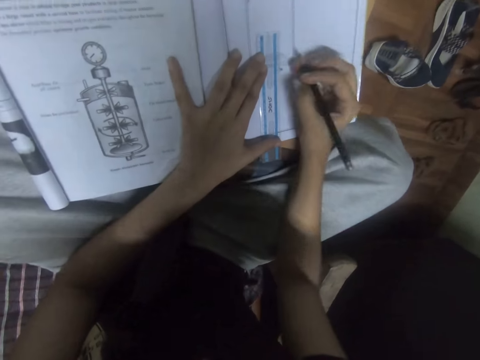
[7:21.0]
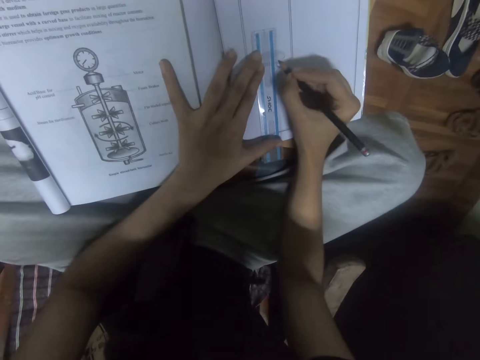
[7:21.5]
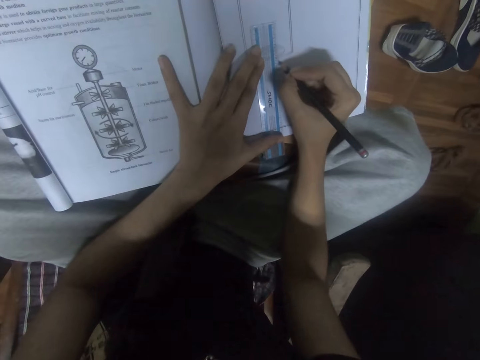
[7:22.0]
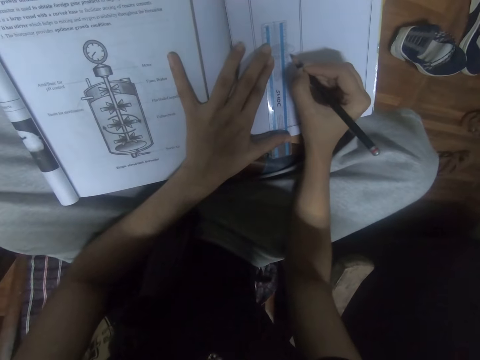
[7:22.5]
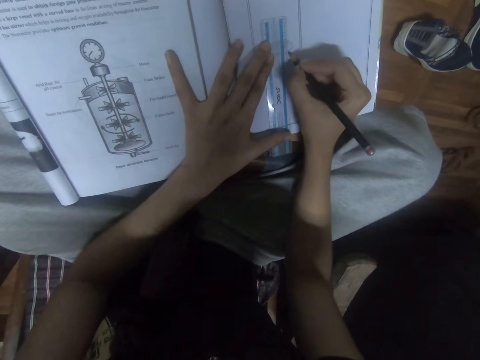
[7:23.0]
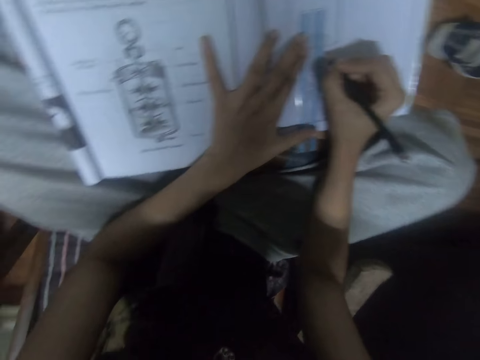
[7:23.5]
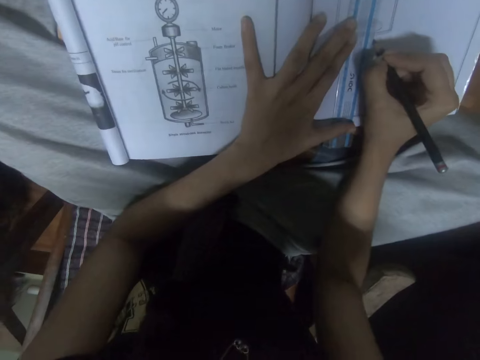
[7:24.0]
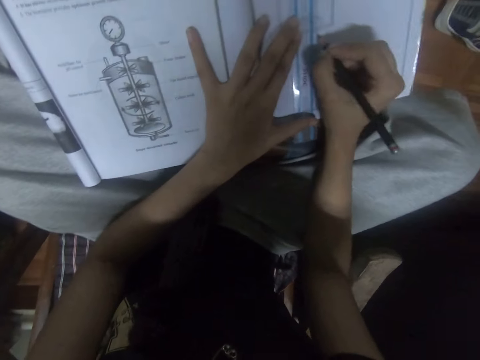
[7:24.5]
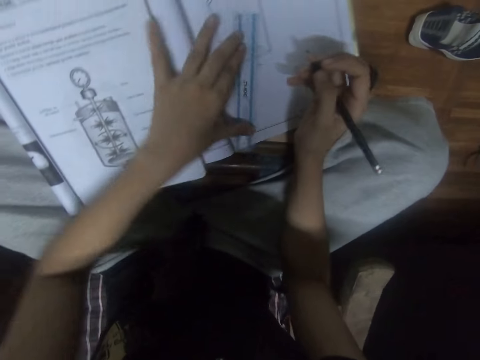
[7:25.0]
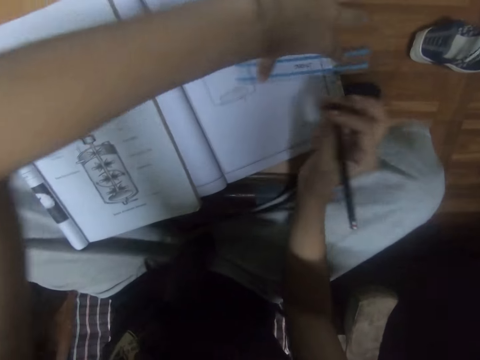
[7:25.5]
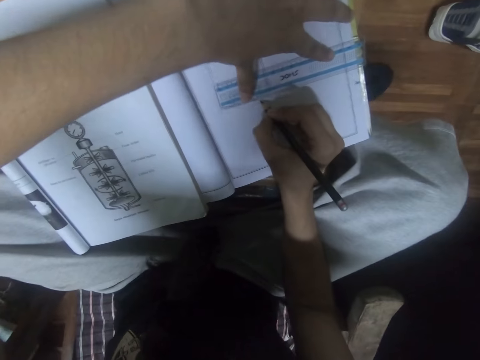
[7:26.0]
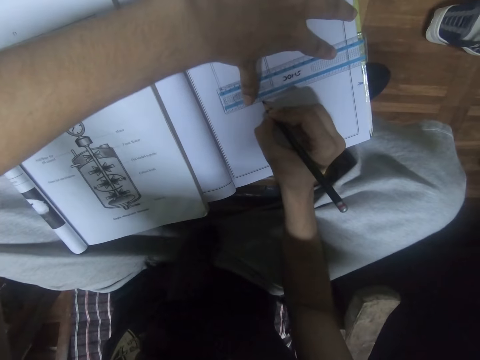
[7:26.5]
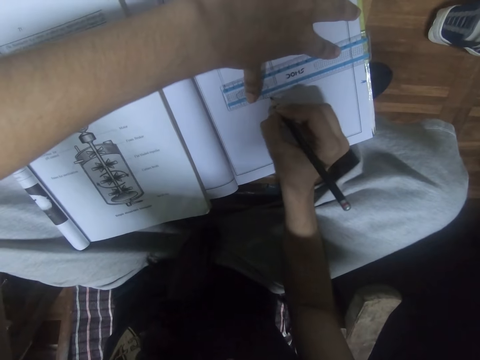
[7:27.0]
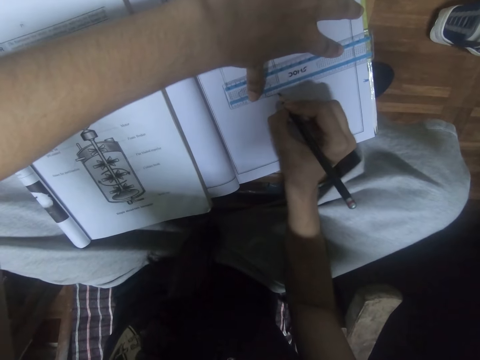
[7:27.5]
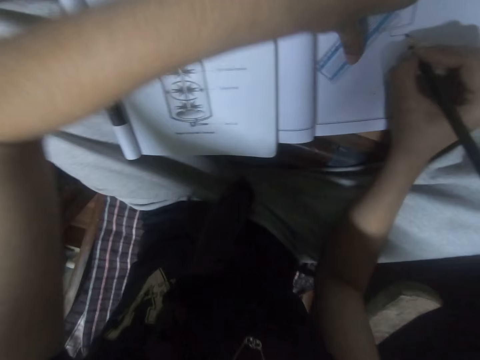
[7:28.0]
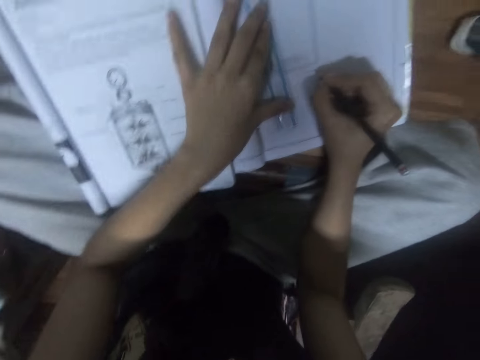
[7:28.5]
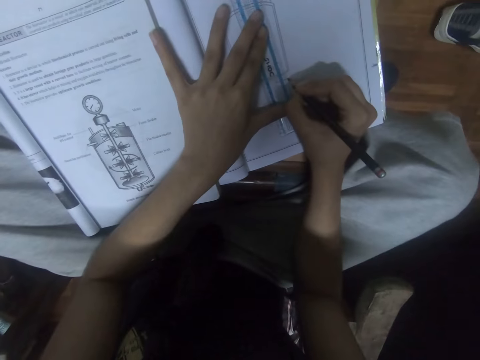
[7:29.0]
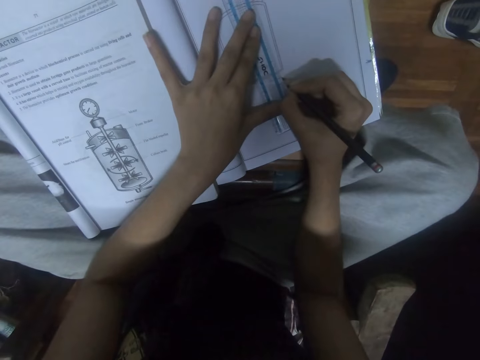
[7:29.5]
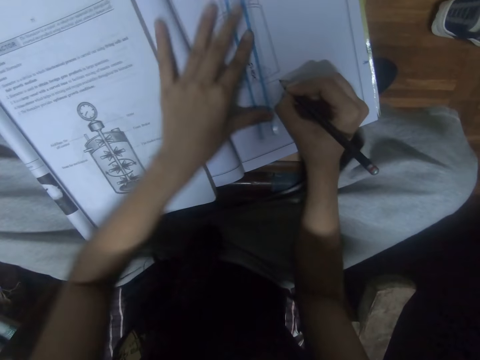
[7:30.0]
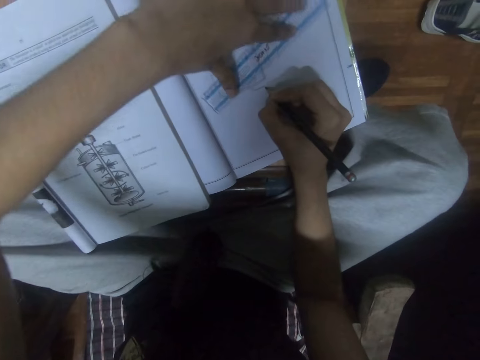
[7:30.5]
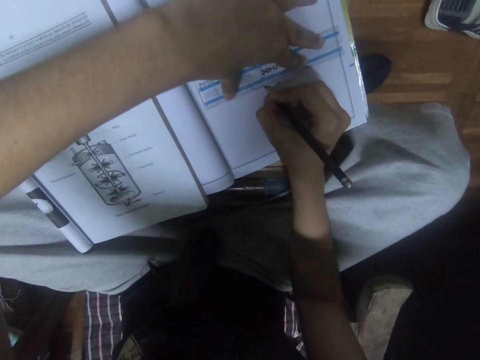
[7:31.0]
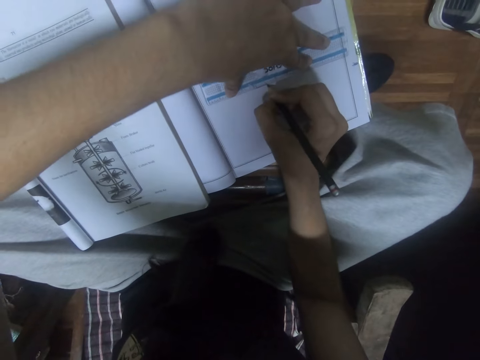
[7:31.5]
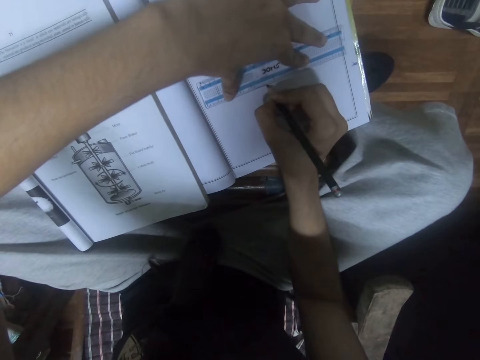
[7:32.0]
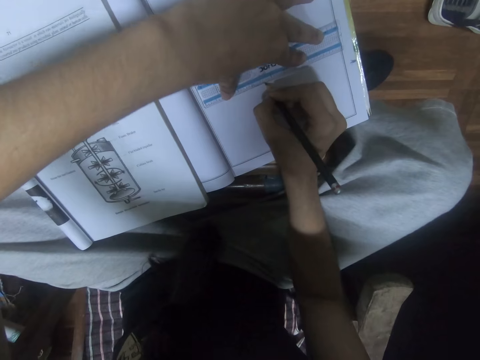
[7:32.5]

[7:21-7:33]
The camera wearer draws in the book using a pencil. They position the ruler in the book. They draw on the book with the pencil in the right hand. They adjust the ruler with the left hand.

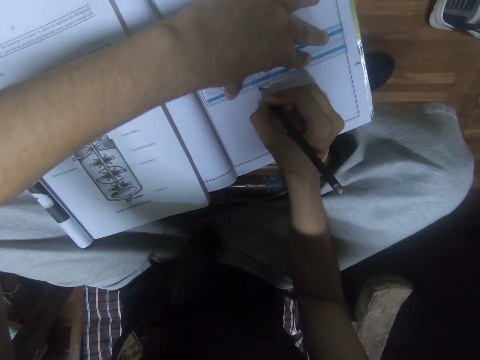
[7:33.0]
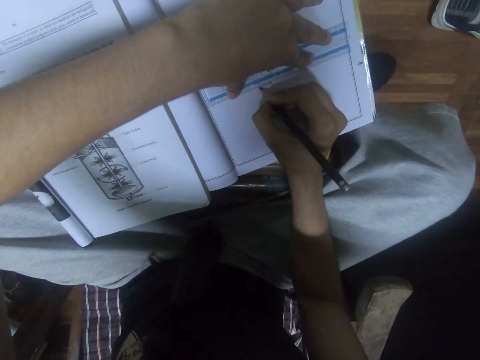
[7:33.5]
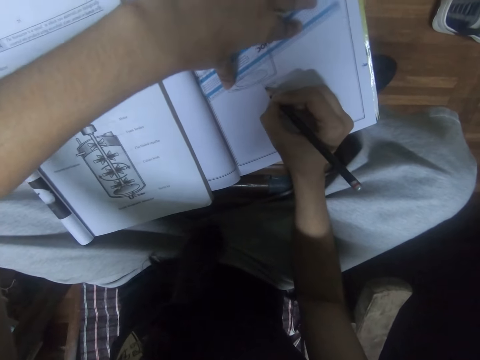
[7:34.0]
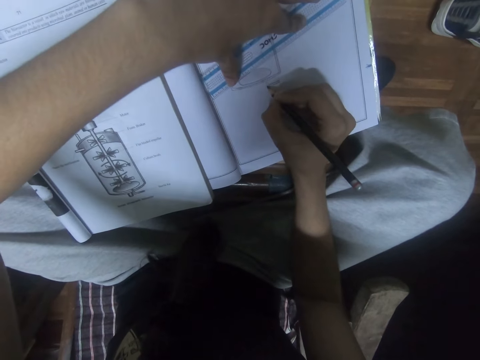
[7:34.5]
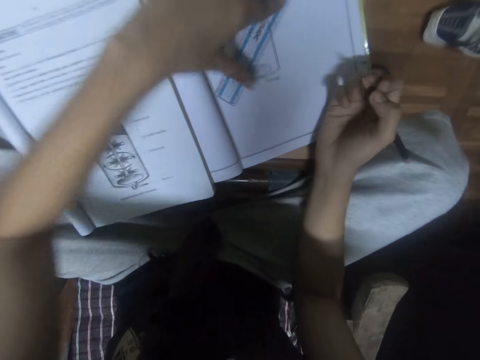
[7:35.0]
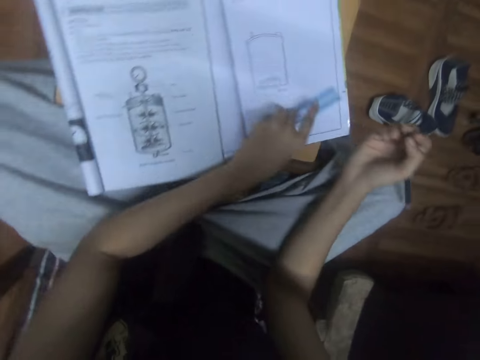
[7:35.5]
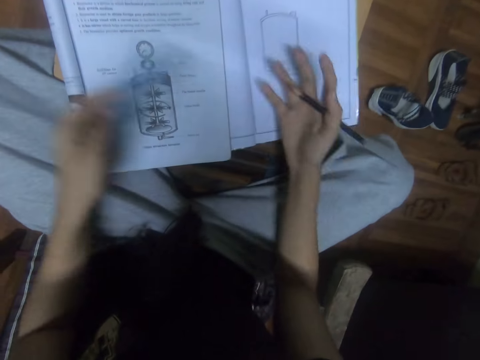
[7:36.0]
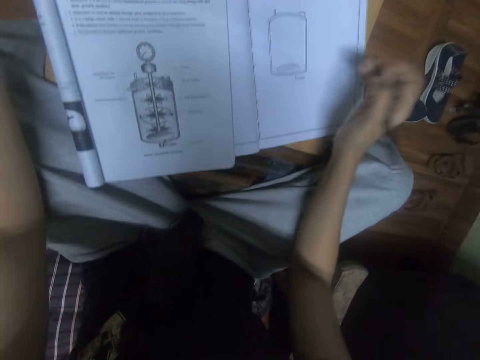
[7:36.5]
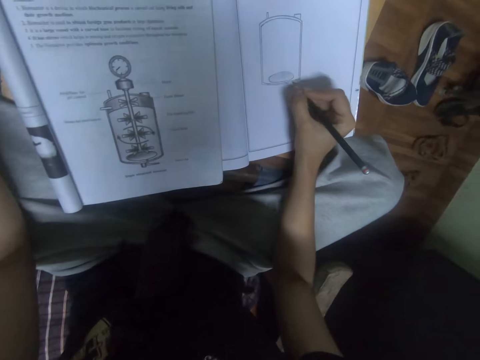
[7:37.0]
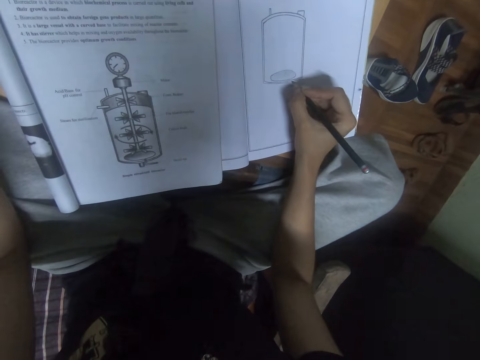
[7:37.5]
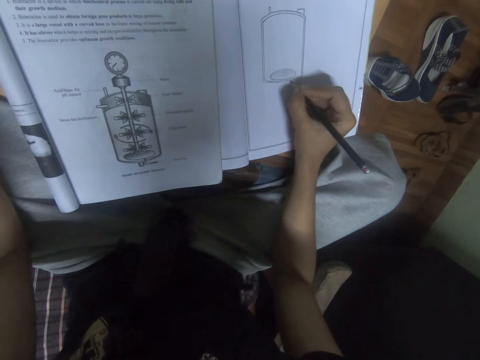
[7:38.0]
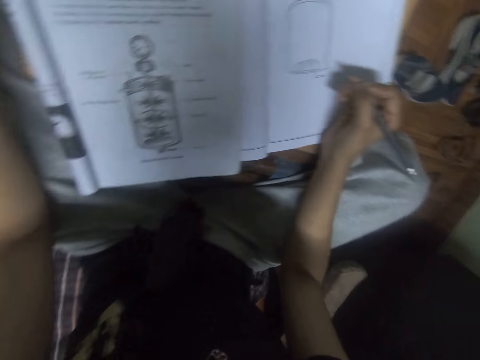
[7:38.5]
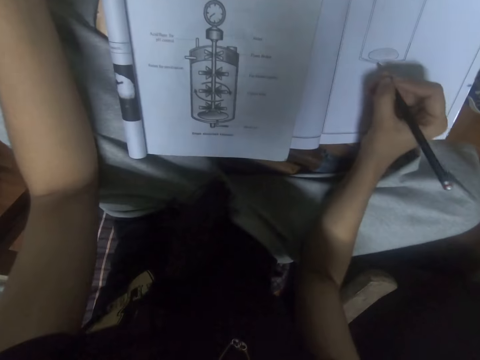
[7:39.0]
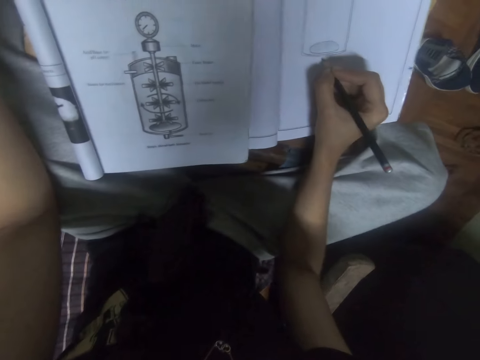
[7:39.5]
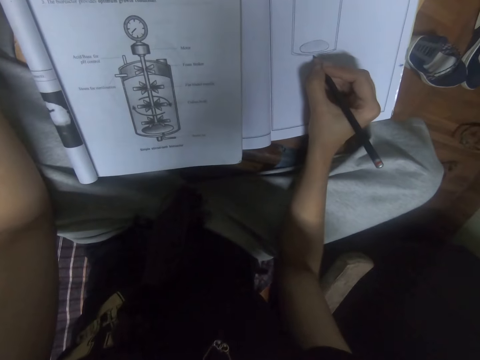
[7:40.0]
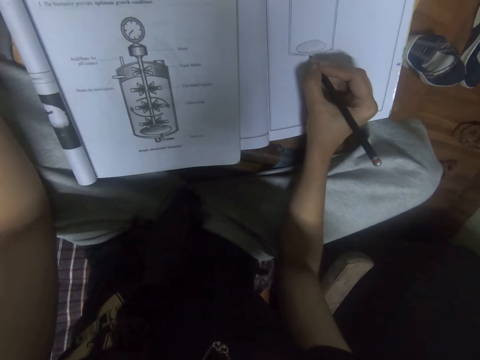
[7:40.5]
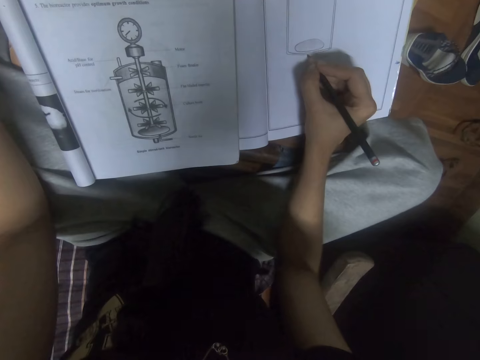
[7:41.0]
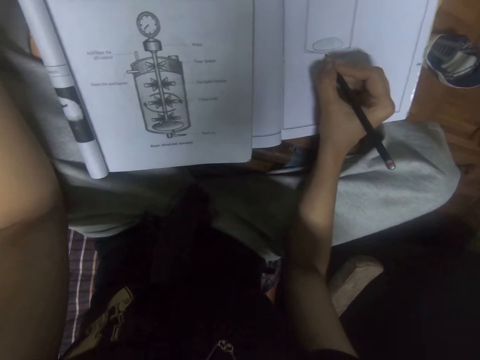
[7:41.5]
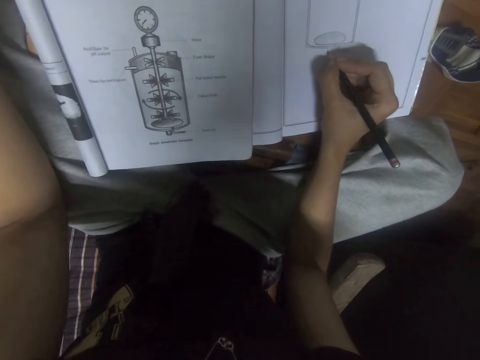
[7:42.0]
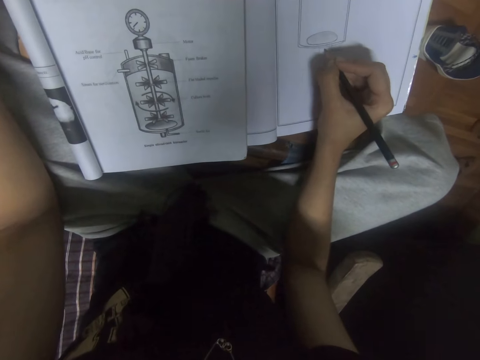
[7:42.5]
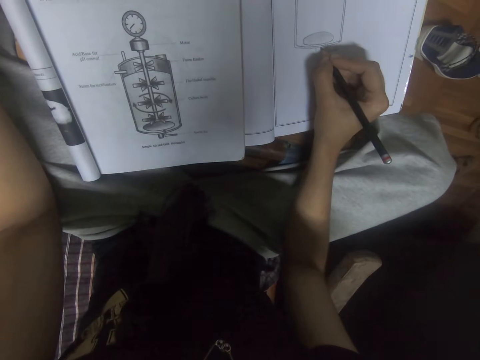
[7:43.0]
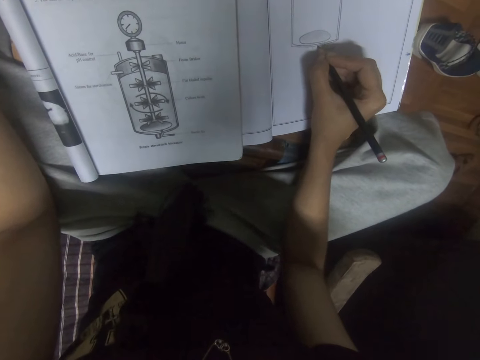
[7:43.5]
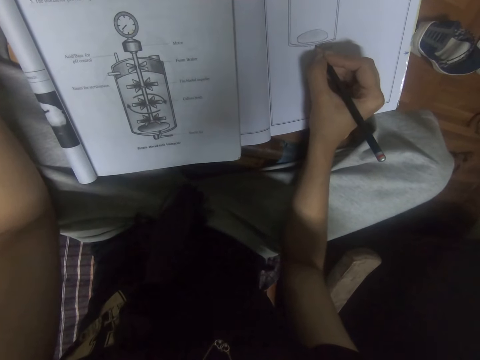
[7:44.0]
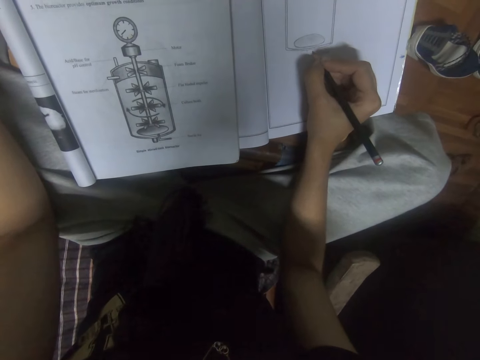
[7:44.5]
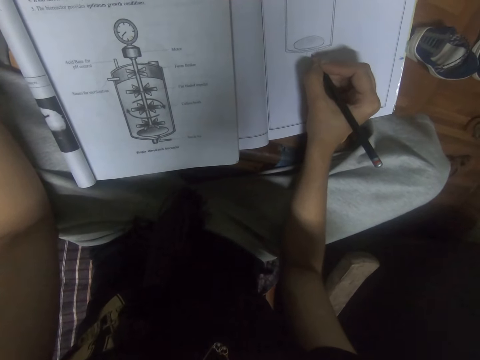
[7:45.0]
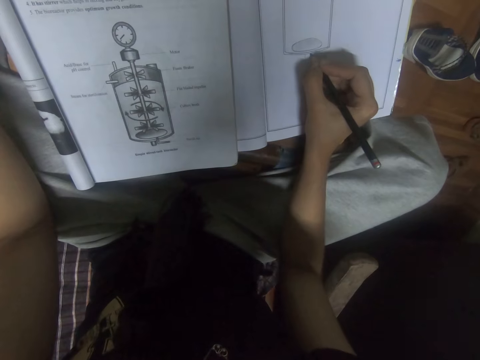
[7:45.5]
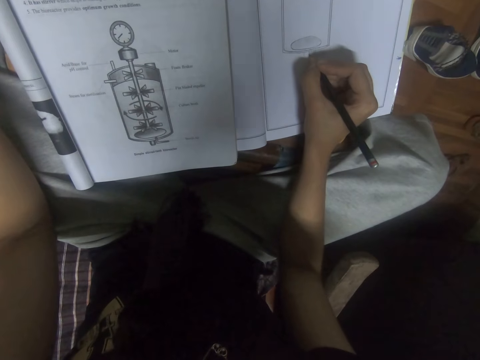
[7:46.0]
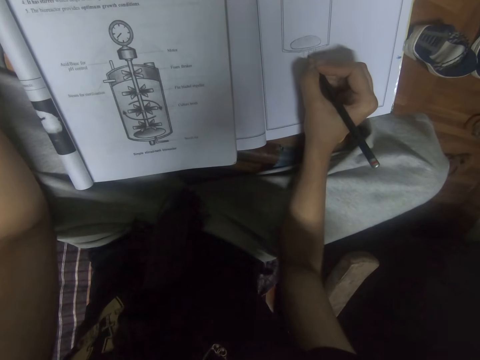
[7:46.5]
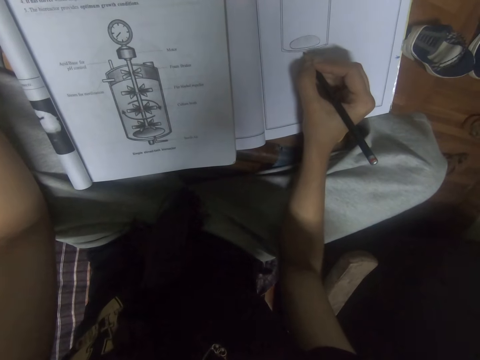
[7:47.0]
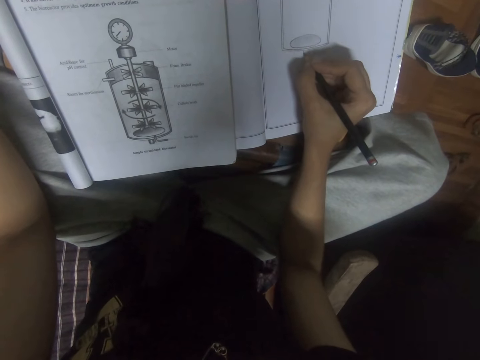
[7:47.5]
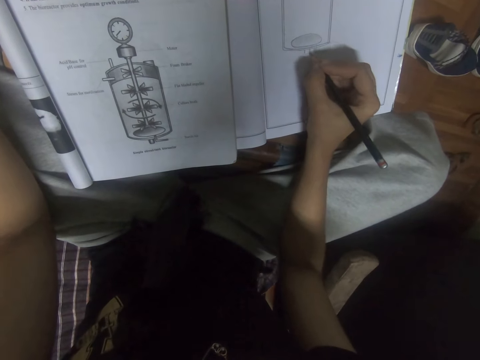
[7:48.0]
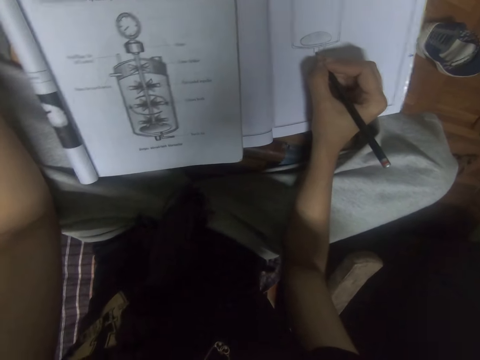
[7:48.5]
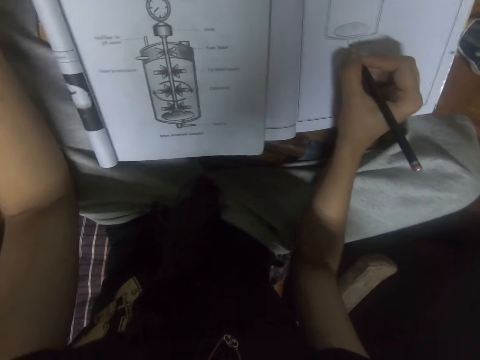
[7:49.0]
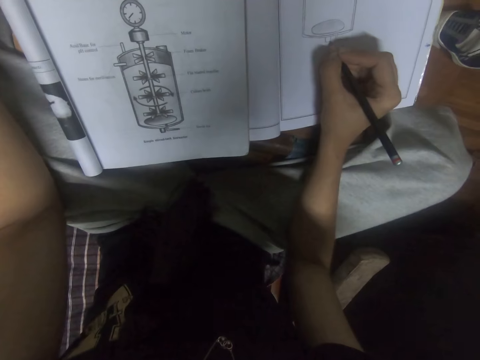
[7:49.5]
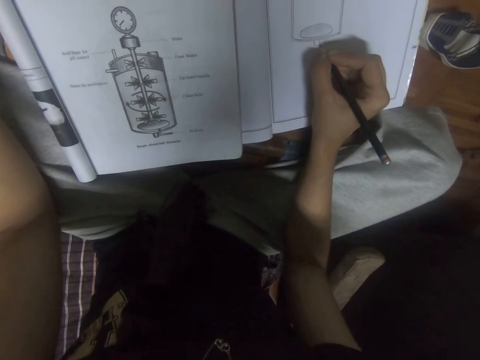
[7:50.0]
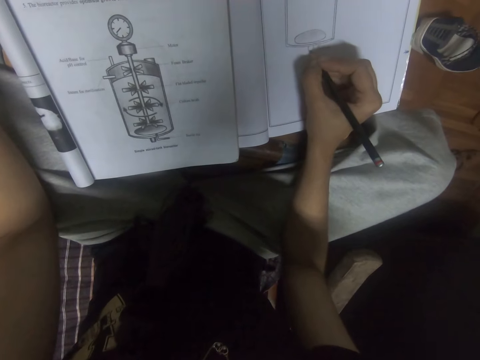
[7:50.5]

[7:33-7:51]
The camera wearer draws on the book with a pencil in the right hand. They put the ruler in the table. They draw in the book using the pencil. They look at the book. They draw on the book with the pencil in the right hand.
